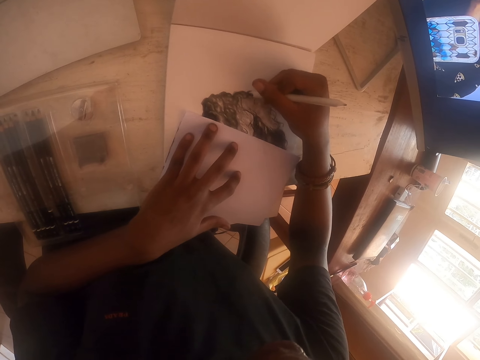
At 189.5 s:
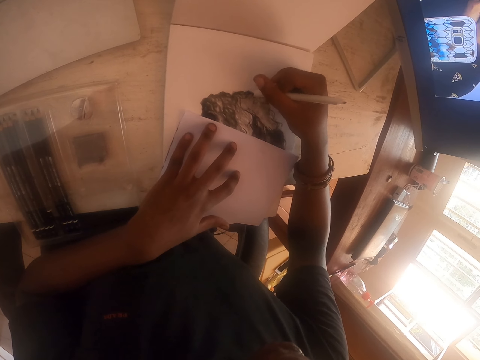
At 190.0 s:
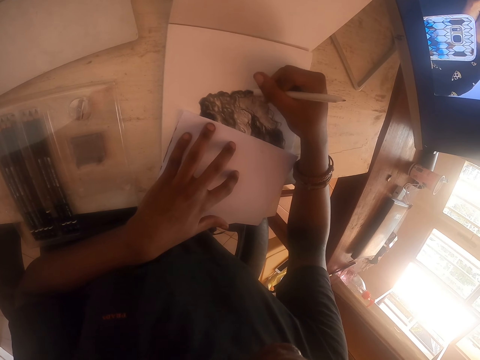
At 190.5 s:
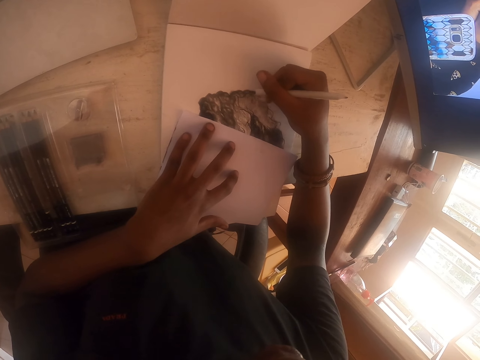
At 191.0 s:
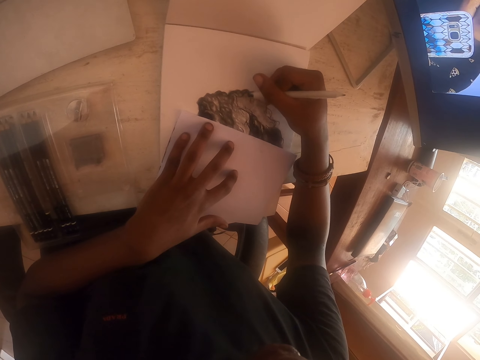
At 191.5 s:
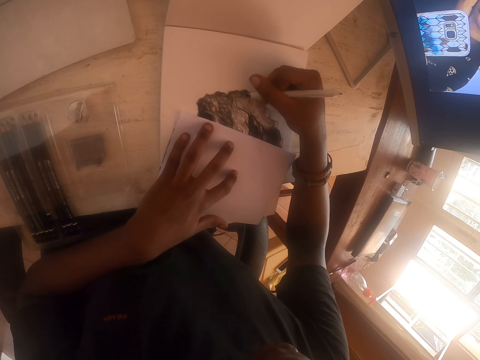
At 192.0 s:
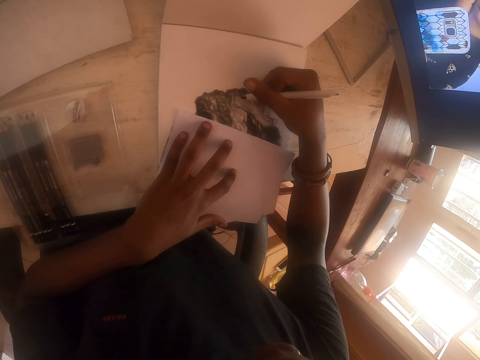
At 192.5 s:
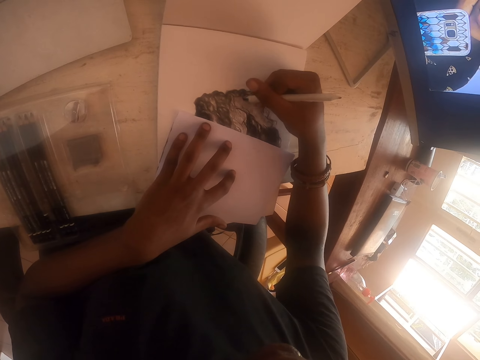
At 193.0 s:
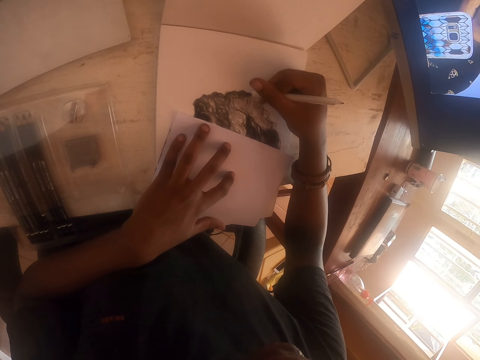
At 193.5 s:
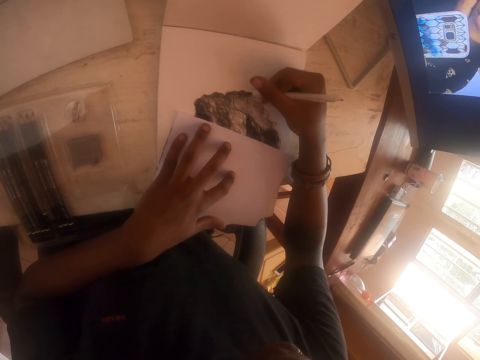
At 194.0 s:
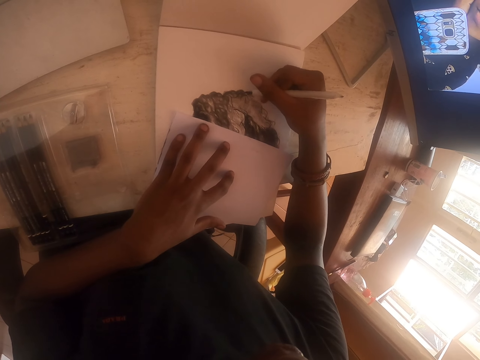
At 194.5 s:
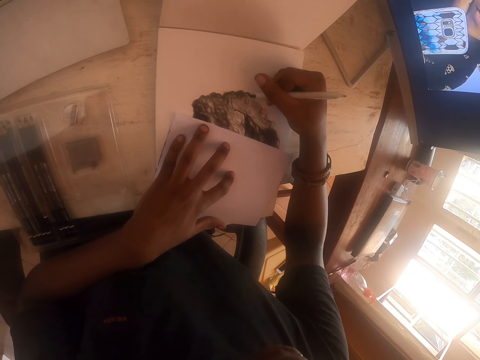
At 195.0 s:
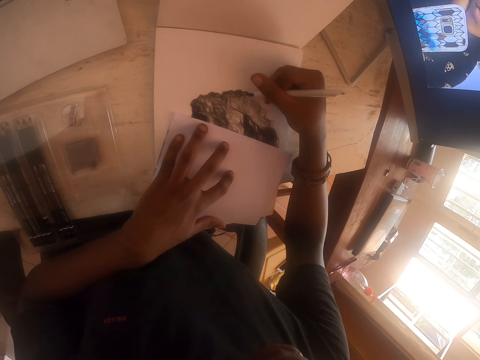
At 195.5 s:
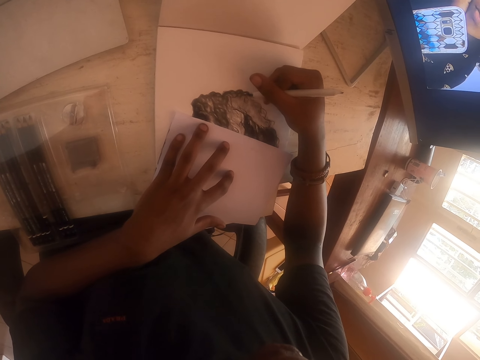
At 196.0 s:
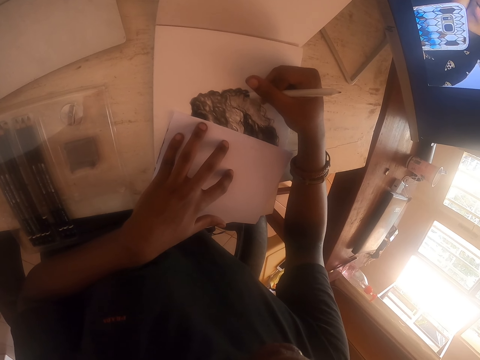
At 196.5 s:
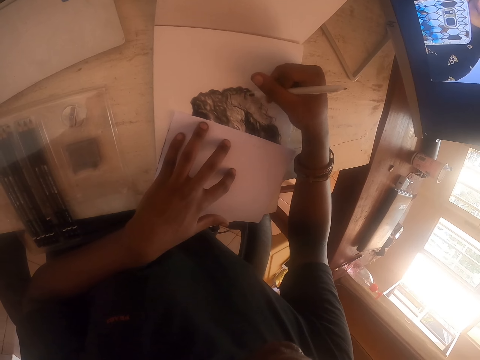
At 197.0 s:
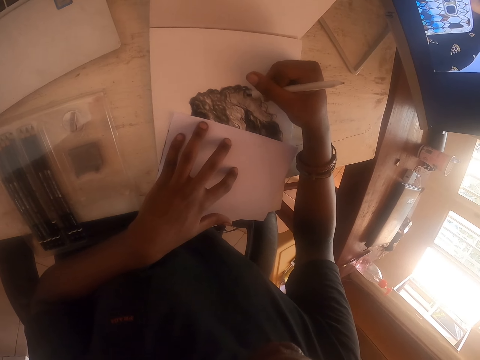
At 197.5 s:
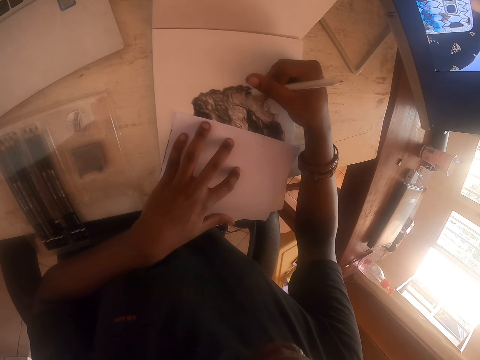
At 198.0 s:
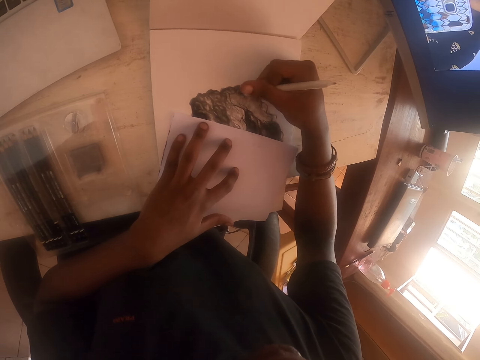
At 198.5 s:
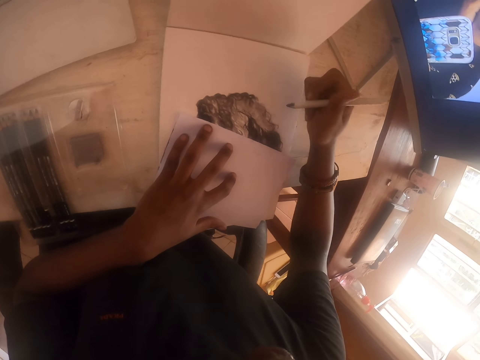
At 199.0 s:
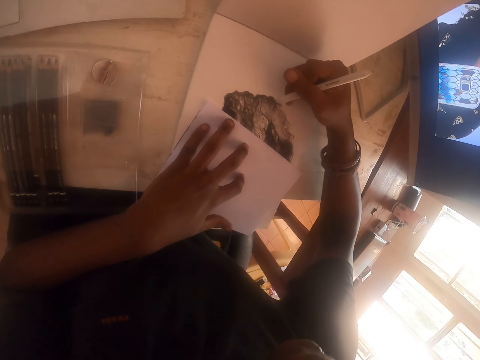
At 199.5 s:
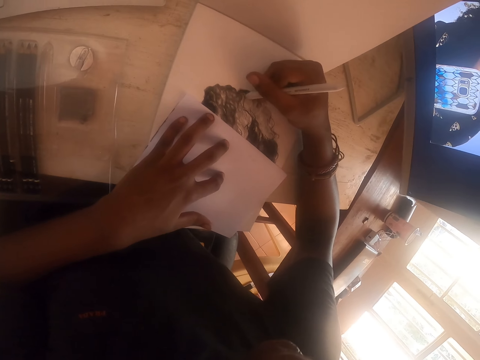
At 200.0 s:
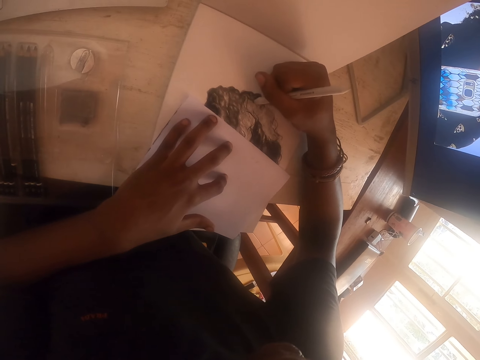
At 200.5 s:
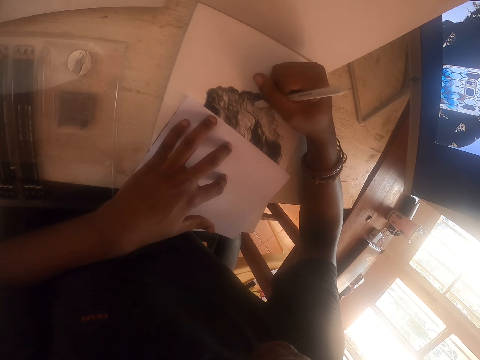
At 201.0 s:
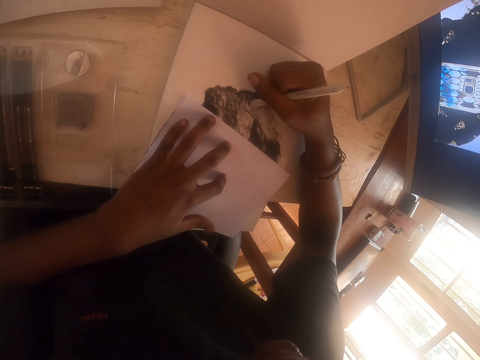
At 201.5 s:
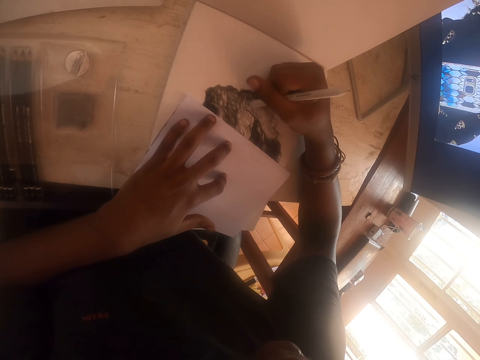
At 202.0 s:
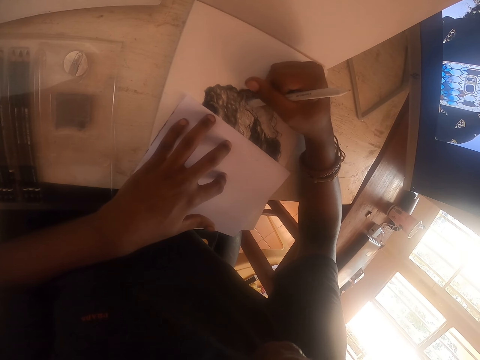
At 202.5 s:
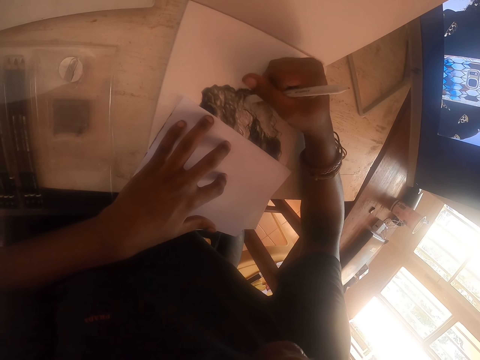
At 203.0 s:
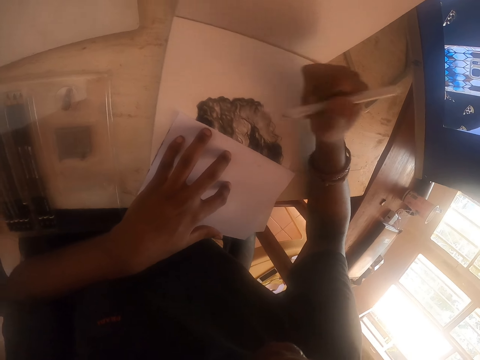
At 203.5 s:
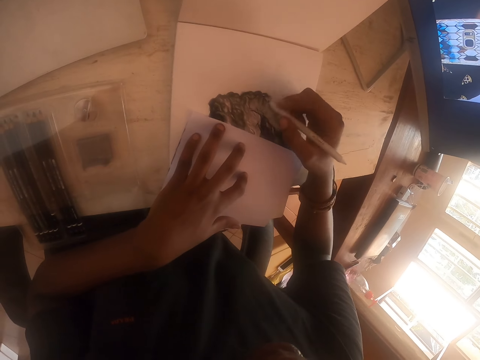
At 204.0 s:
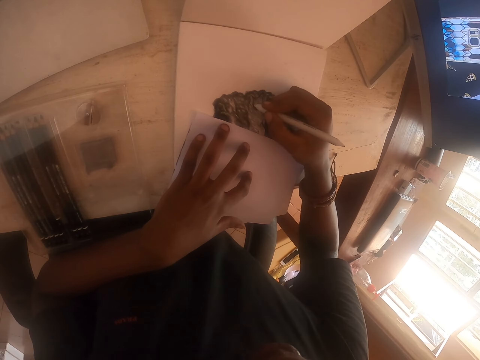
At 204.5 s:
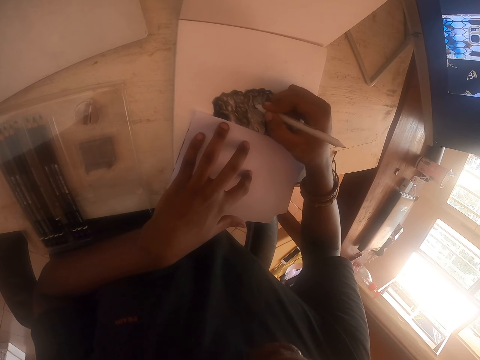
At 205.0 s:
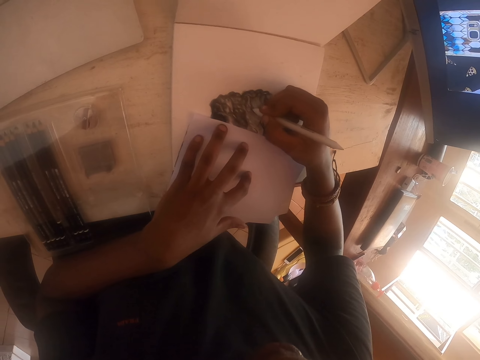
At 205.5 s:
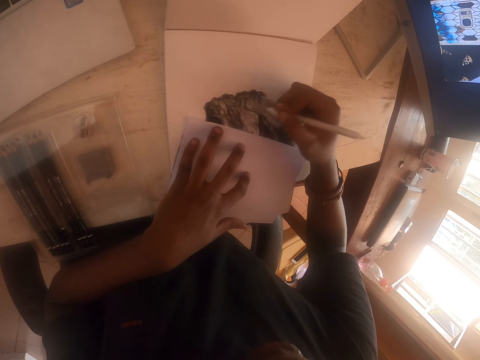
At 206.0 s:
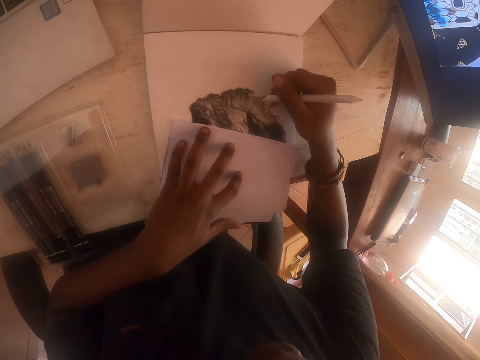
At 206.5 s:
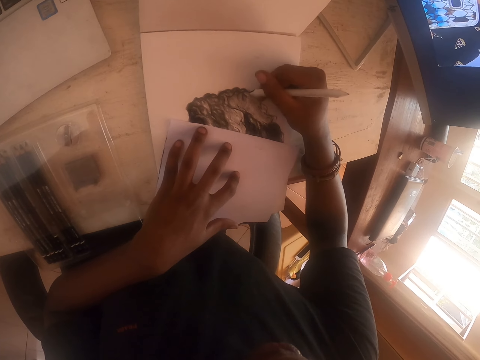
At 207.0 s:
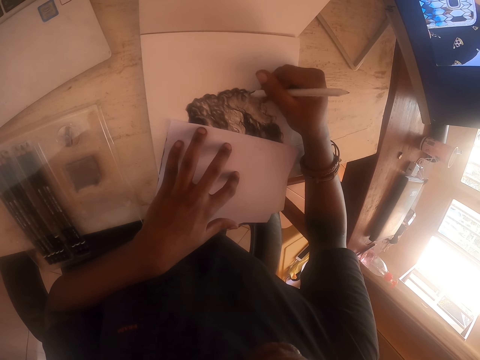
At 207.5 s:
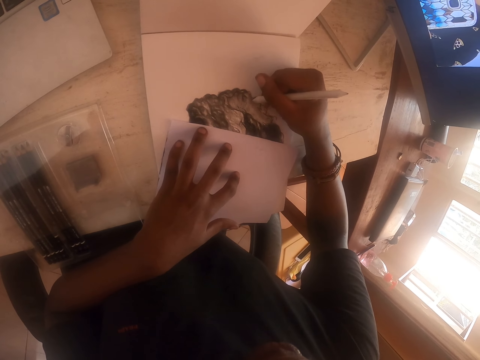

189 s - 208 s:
The camera wearer moves a hand. They color a drawing with a coloring pencil. They move the hand. They color the drawing with the coloring pencil.

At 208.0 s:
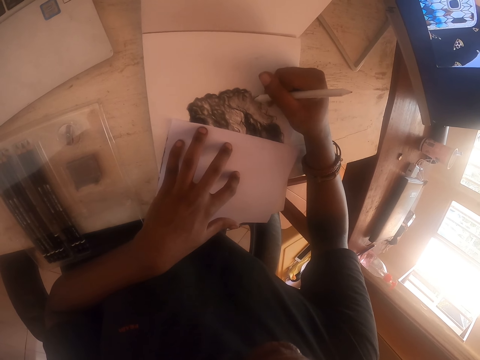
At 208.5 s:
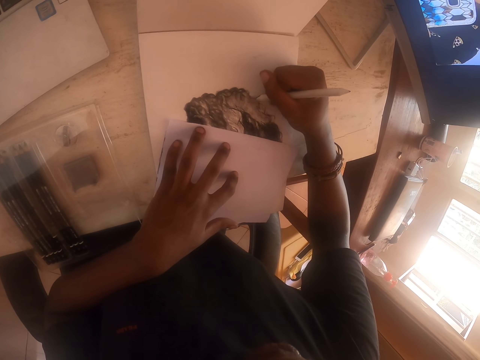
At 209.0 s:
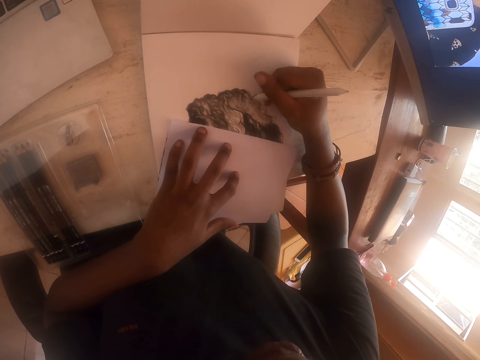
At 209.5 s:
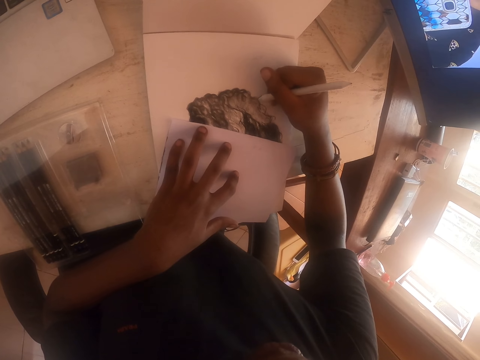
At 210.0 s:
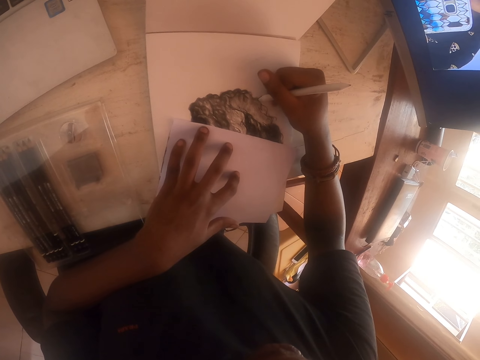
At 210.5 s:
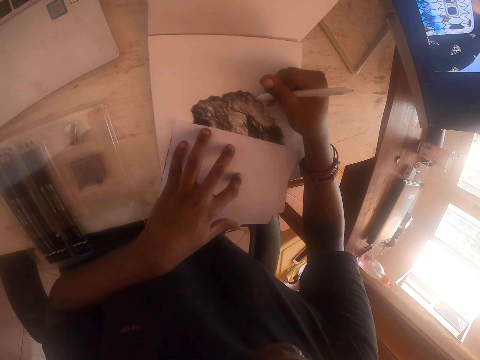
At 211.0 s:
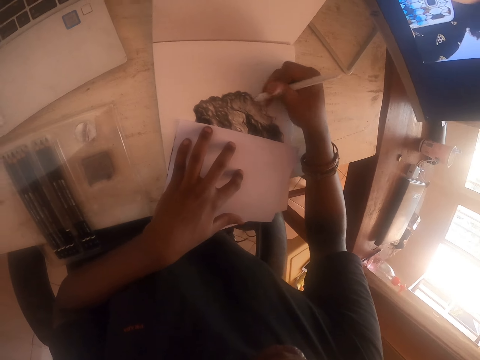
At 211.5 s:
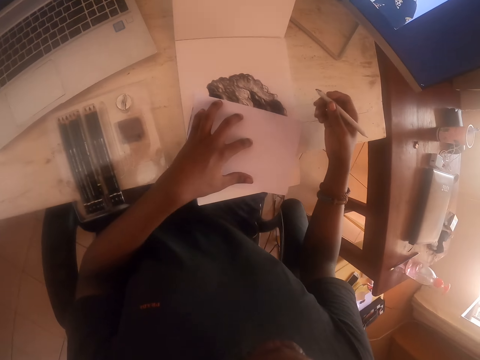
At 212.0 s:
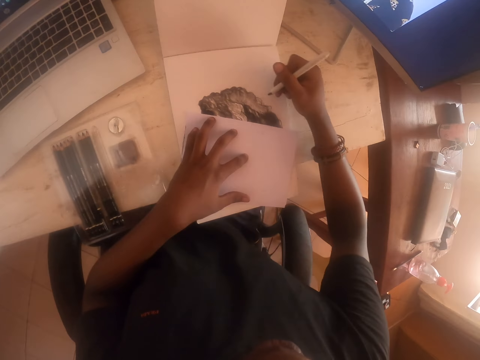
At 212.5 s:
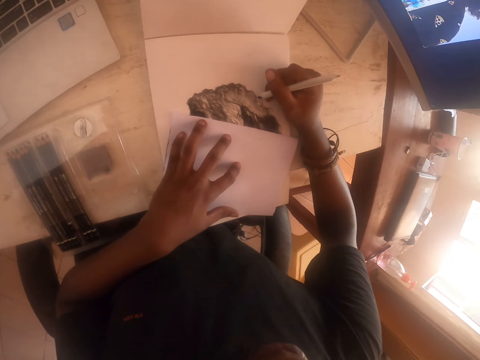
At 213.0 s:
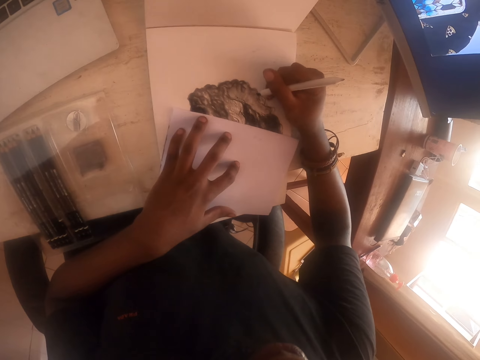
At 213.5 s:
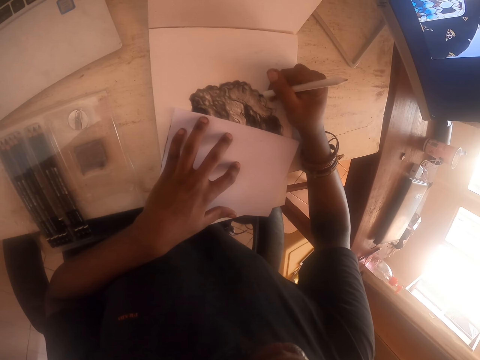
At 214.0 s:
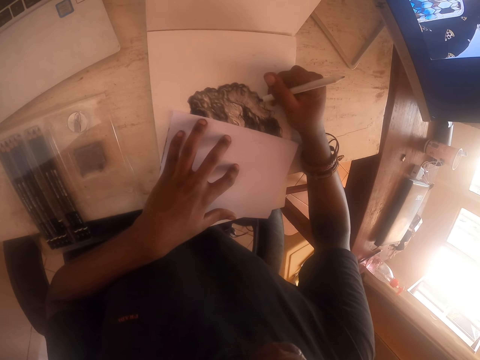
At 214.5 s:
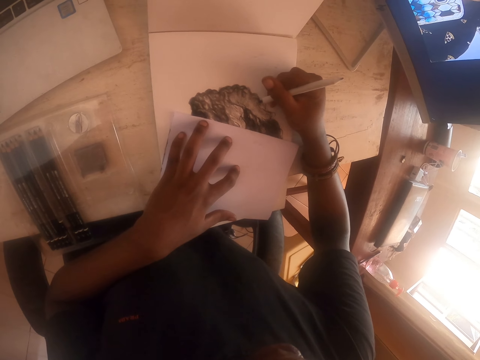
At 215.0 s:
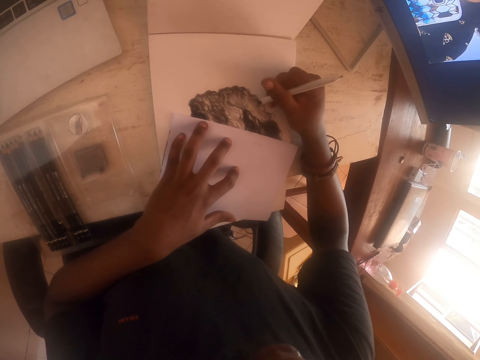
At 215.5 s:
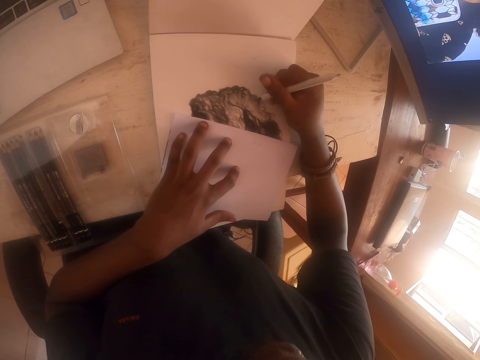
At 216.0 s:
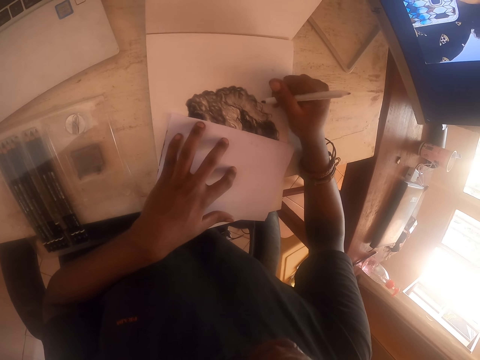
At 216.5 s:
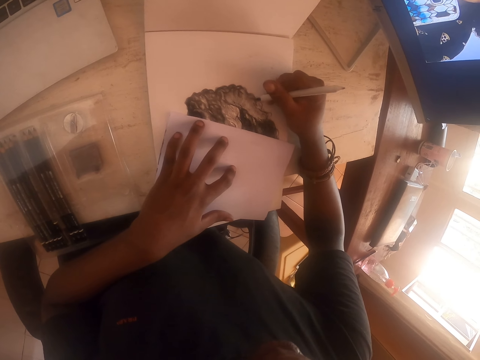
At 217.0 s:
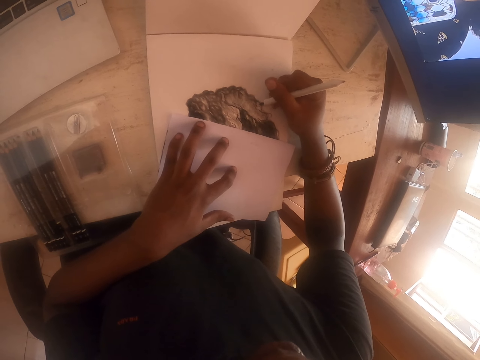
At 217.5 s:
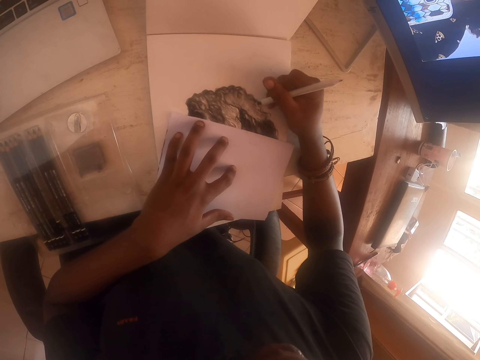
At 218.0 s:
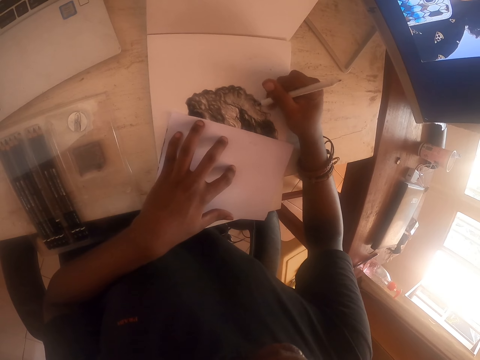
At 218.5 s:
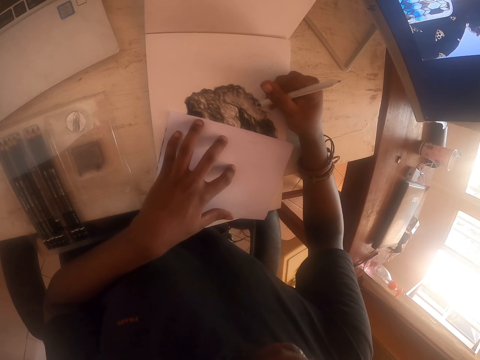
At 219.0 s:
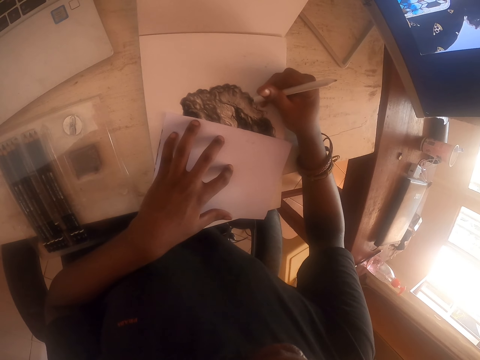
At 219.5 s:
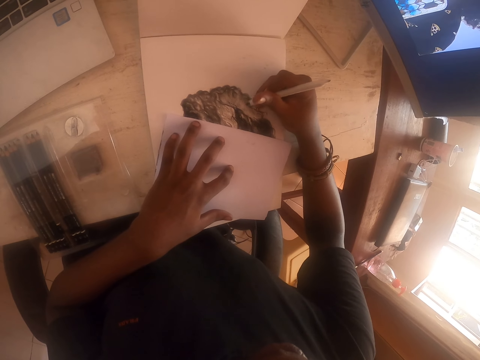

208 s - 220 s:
The camera wearer moves a hand. They color a drawing with a coloring pencil.
